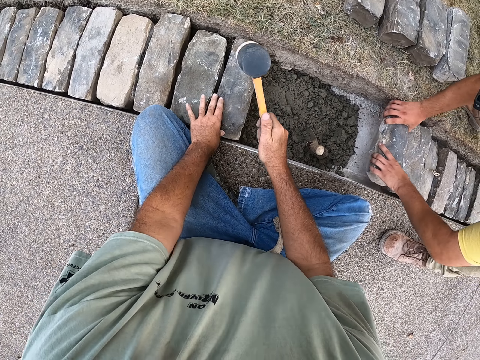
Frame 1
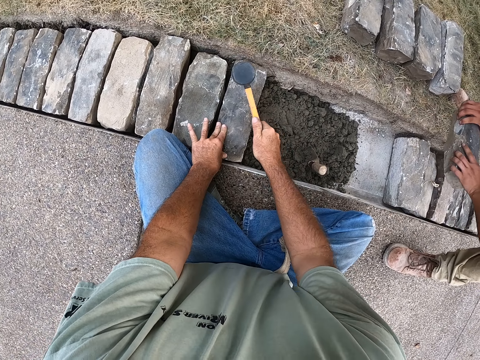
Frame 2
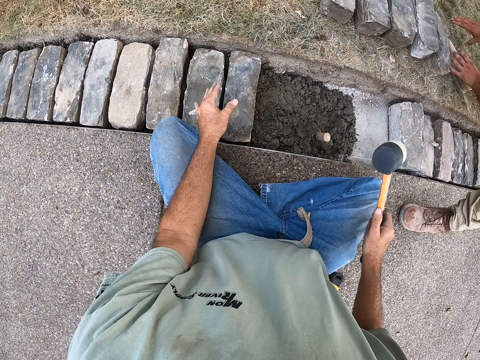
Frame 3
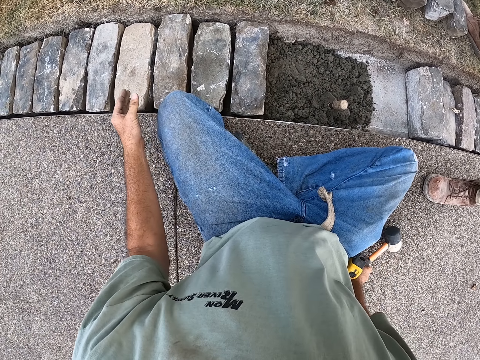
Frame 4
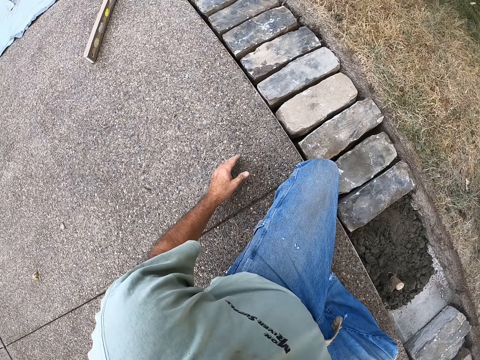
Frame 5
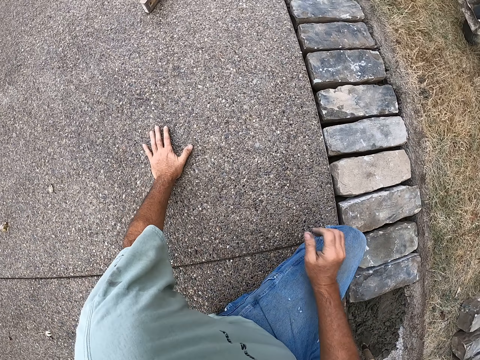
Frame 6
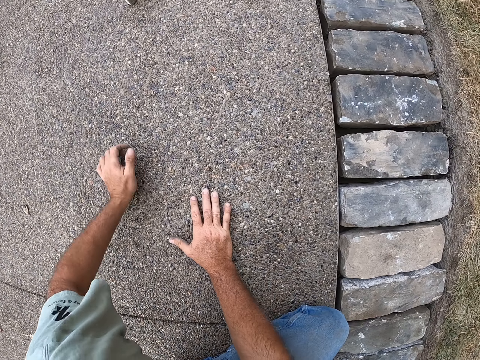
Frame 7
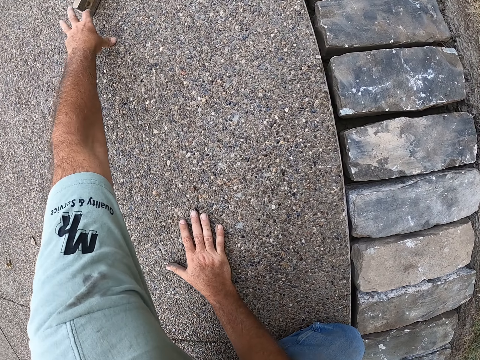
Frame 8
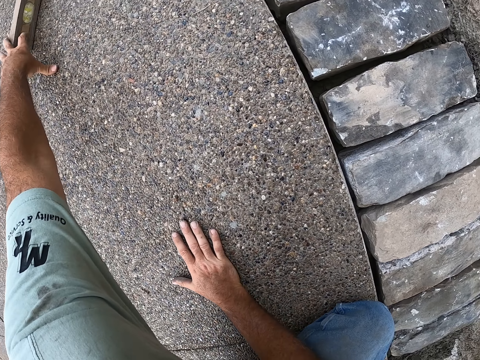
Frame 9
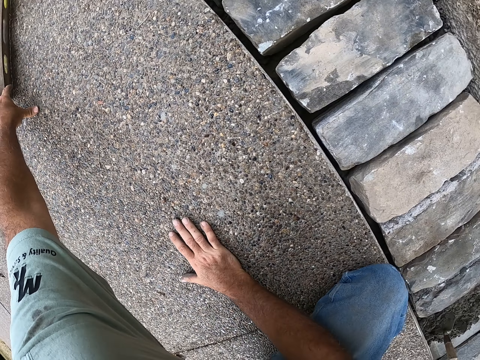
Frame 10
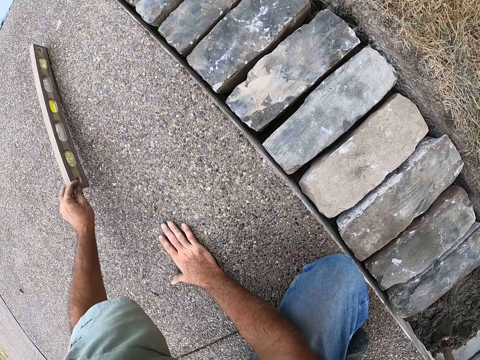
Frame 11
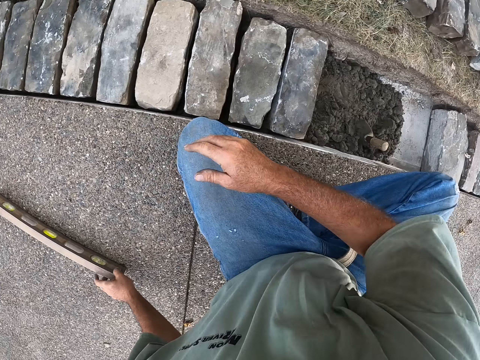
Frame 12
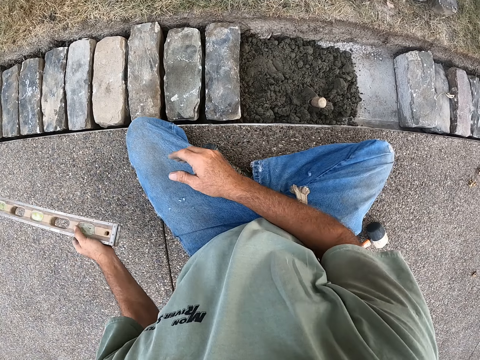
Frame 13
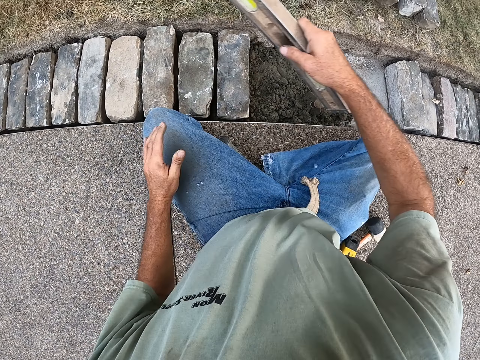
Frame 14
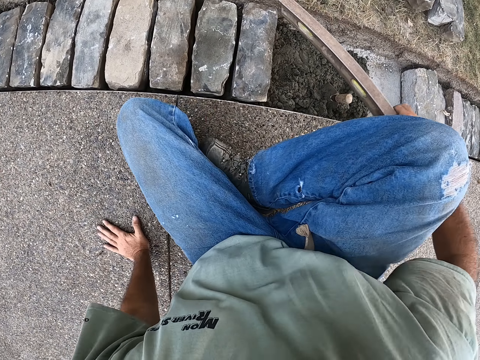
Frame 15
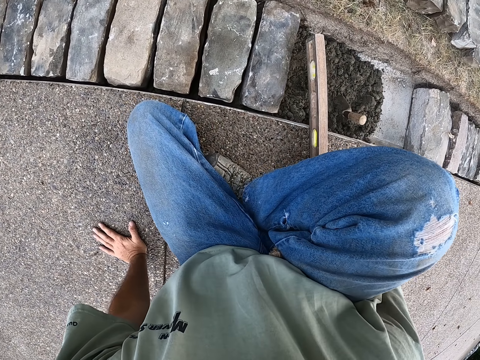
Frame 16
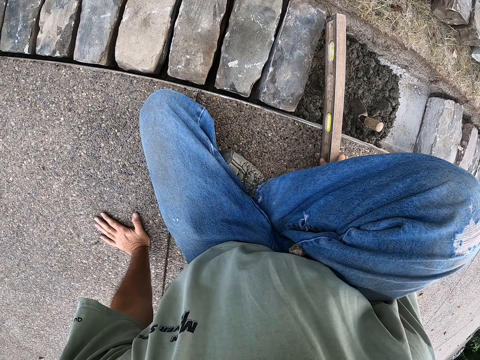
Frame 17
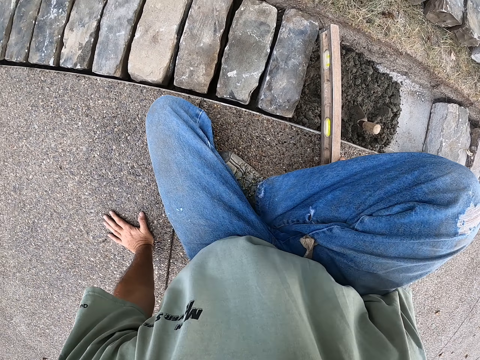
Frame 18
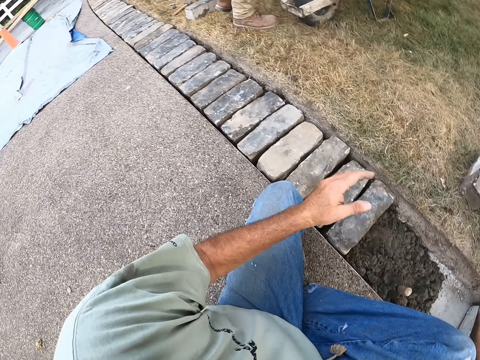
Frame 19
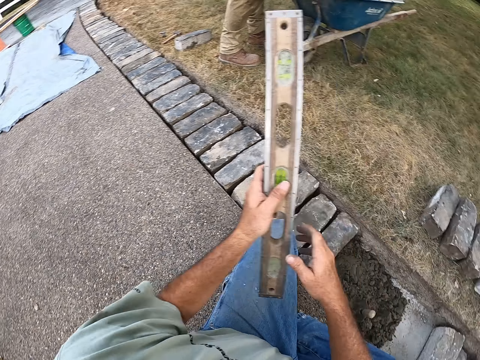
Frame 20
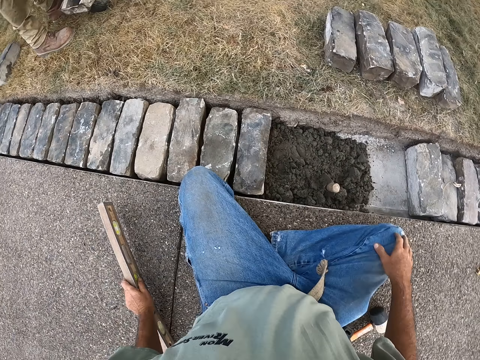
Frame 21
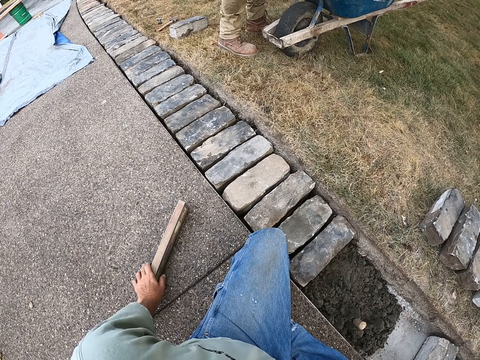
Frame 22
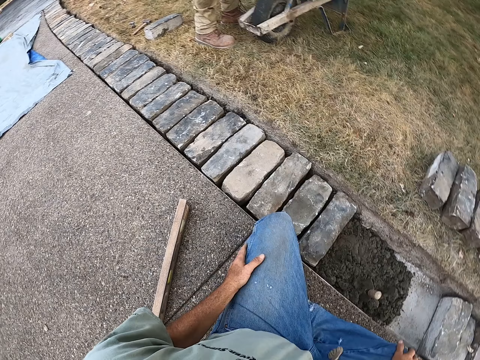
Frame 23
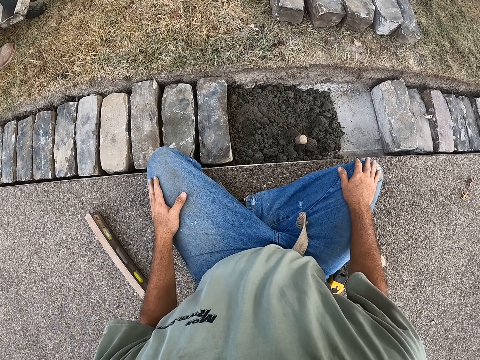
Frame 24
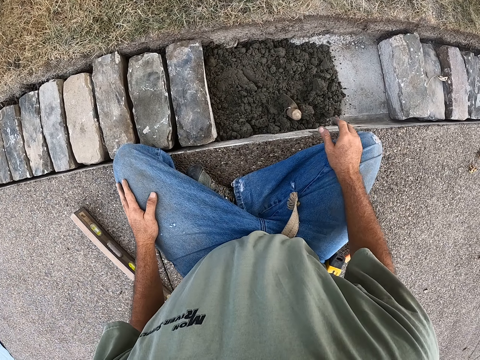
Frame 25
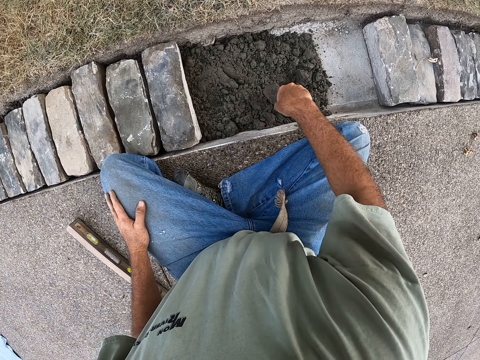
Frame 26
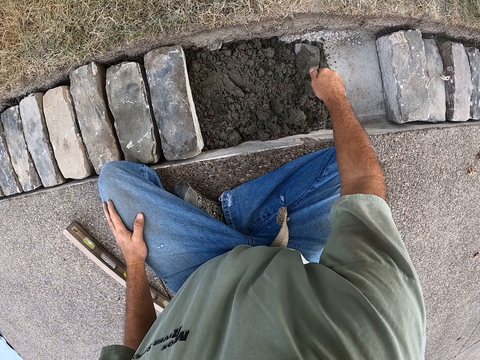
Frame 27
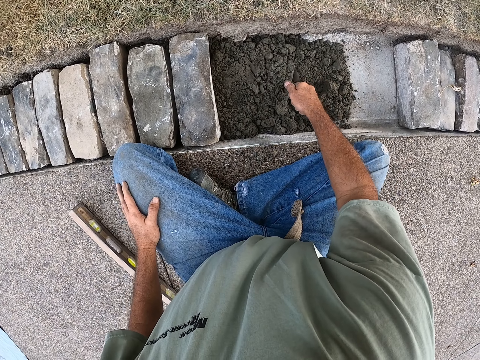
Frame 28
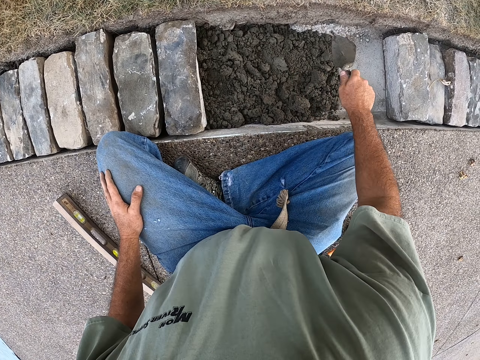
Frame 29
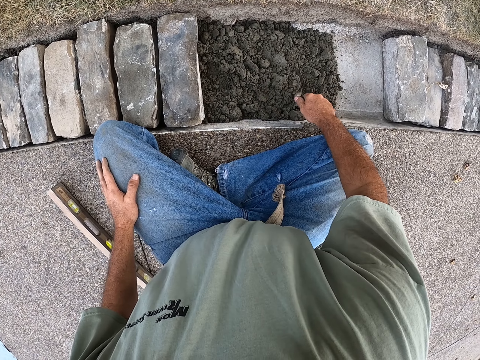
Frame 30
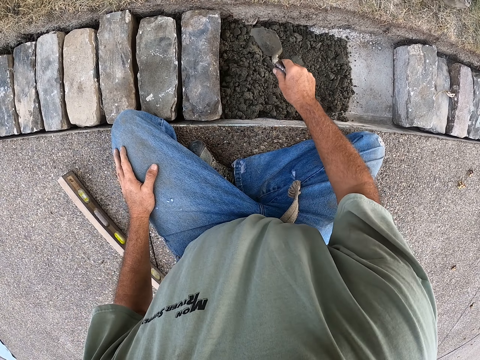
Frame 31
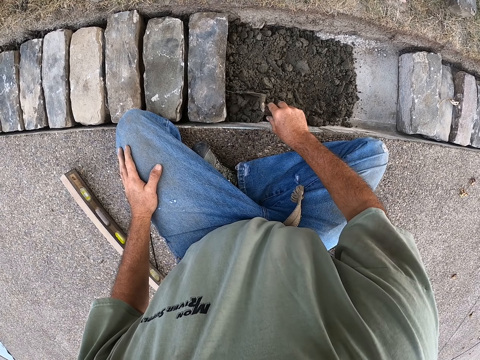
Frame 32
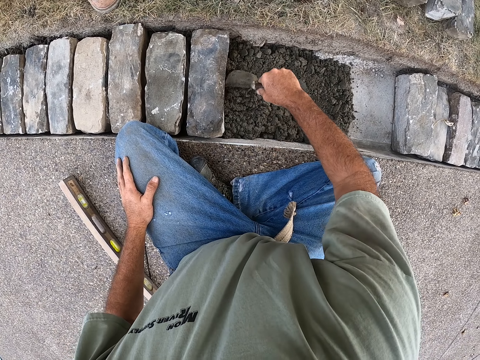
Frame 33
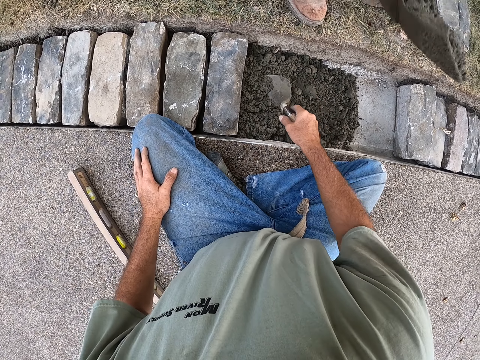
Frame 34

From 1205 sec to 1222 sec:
A man picks up the concrete block with both hands and drops the concrete block. The camera wearer puts the mallet on the ground. They pull over the spirit level from the ground with the left hand and take the spirit level from the left hand. They measure the ditch with the spirit level, hold the spirit level with both hands and put the spirit level on the ground. They pull the trowel from the ballast and level the ballast with the trowel.

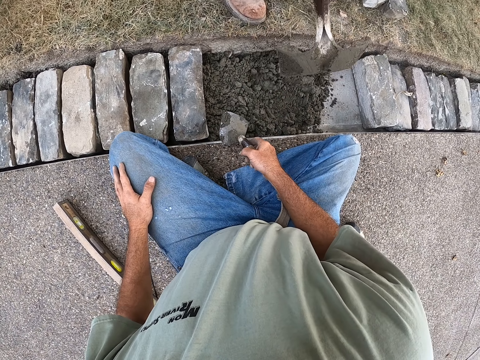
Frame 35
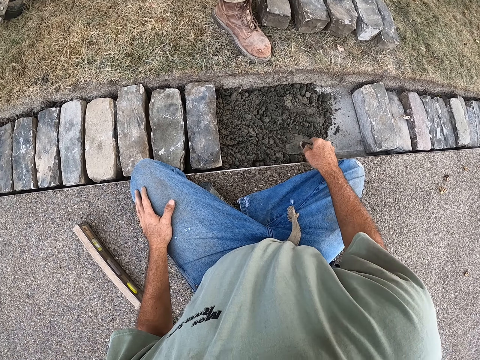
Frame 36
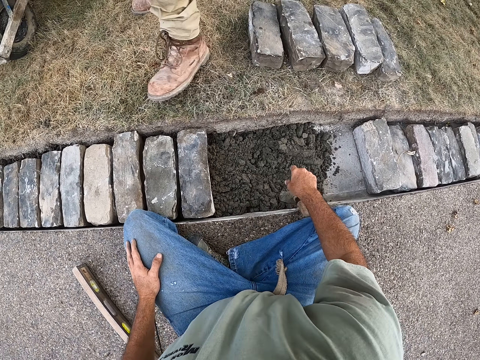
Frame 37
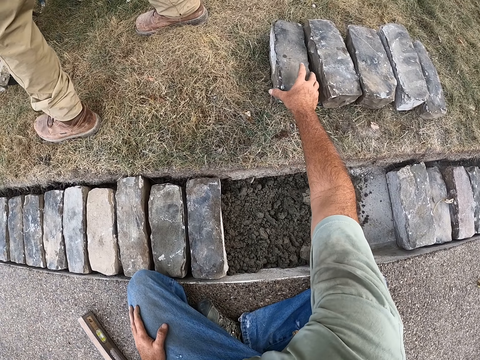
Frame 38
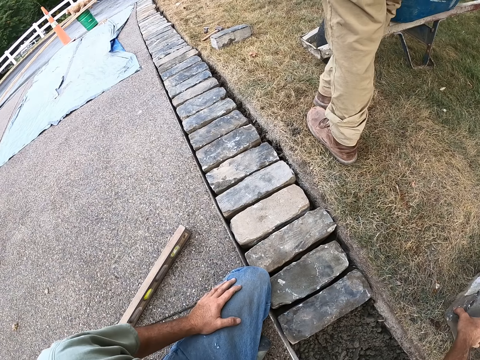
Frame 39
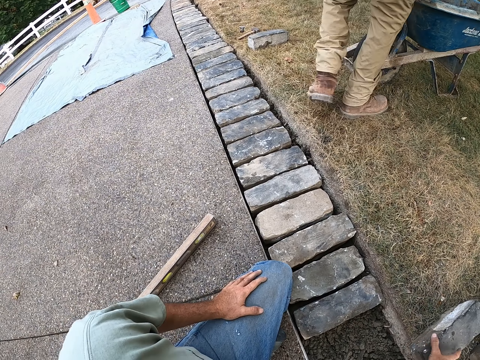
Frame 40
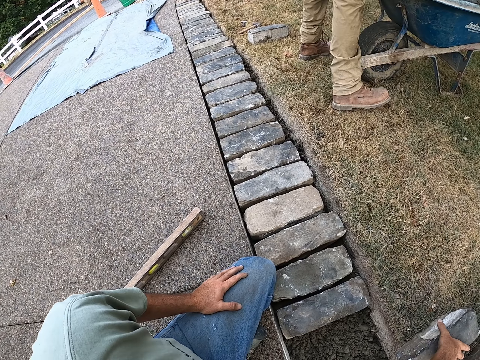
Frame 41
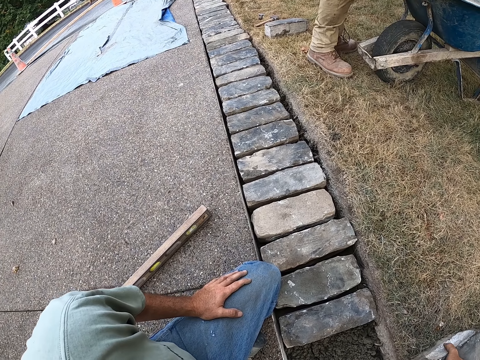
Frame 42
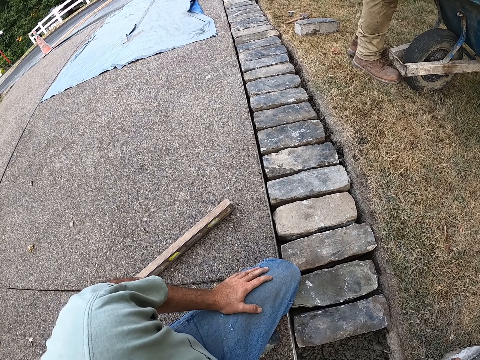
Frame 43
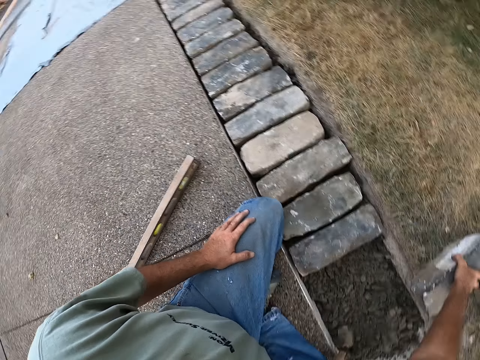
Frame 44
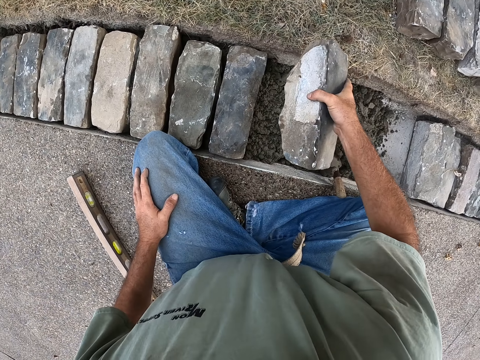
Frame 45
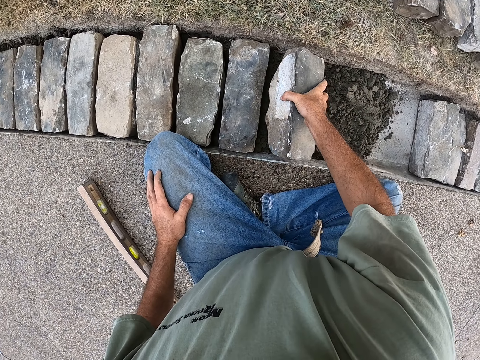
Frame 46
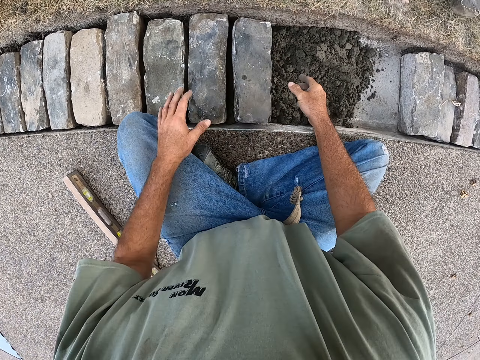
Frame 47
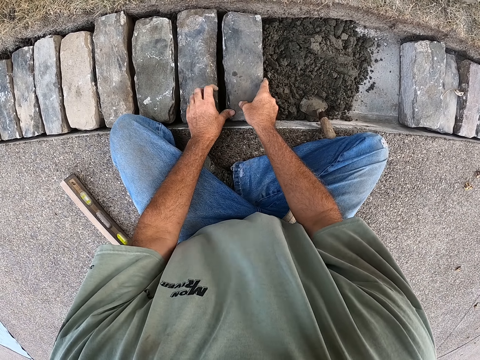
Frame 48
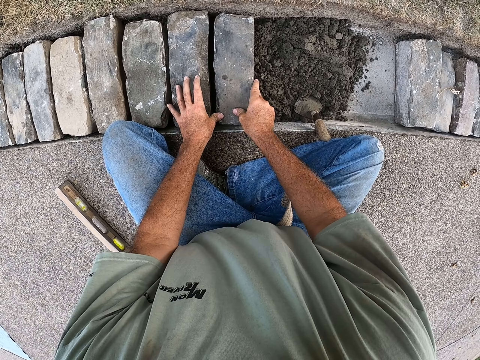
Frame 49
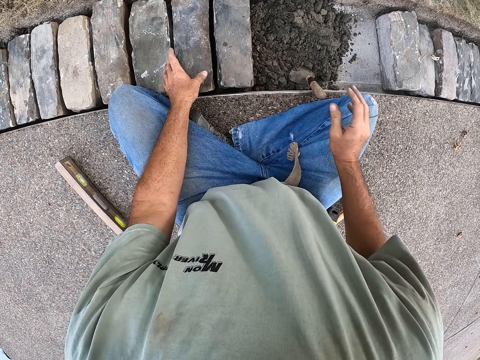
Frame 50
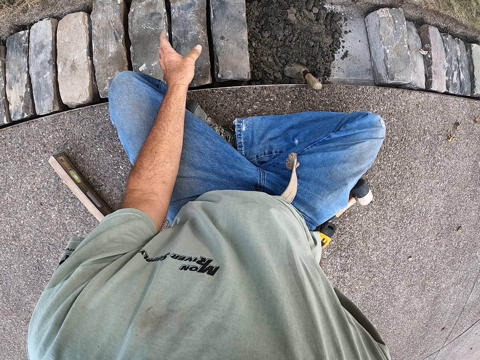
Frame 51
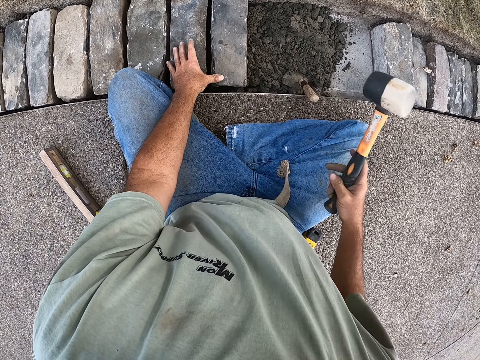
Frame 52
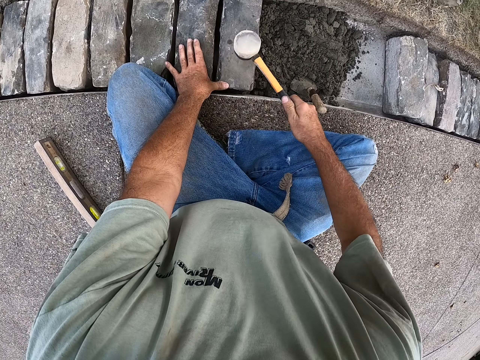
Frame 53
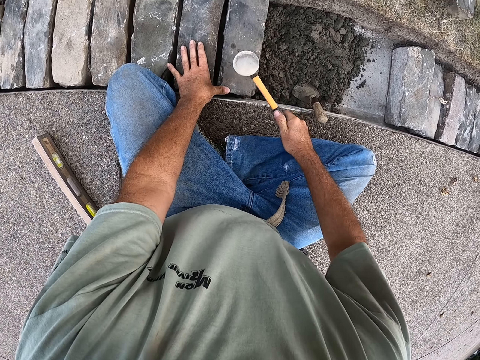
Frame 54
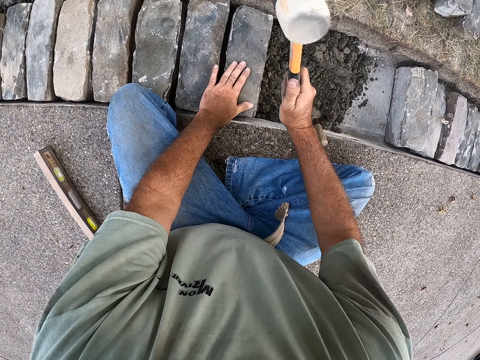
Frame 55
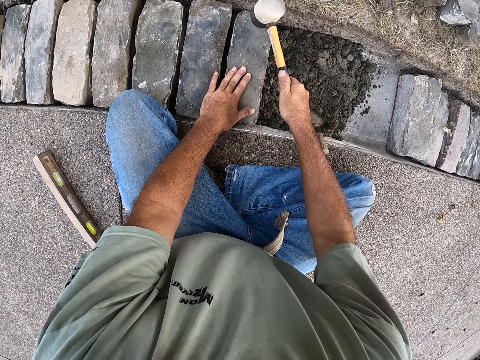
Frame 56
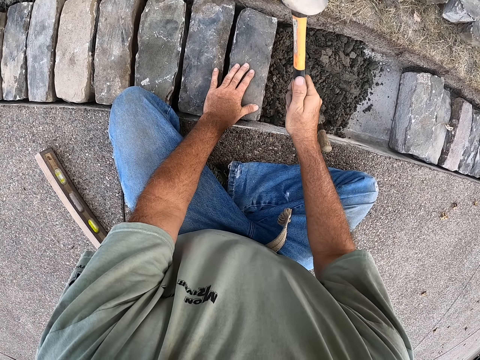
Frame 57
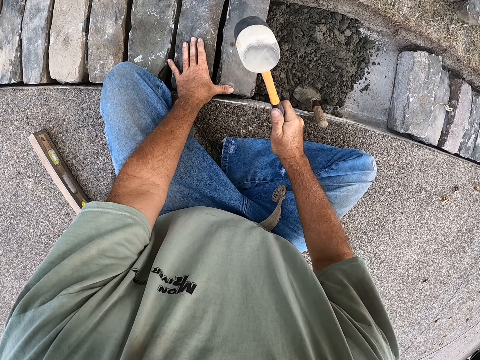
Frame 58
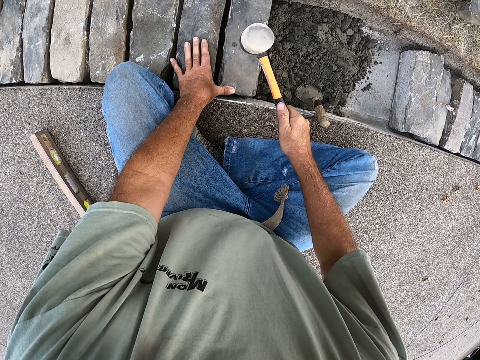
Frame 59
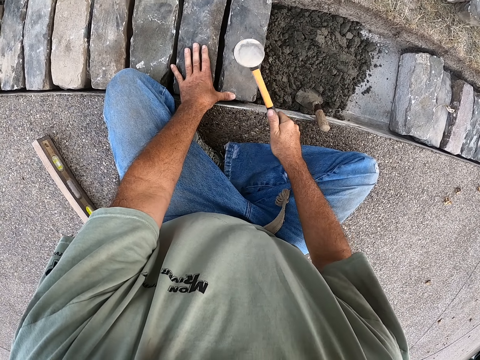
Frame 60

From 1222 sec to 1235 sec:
A man pours the ballast on the ditch from the shovel. The camera wearer puts the trowel on the ballast and pulls a concrete block from the ground with the right hand. The man walks towards the wheelbarrow. The camera wearer holds the concrete block with the right hand and drops the concrete block on the ballast in the hole. They fix the concrete block with both hands, pick up a concrete hammer from the ground with the right hand and hit the concrete with the hammer.
